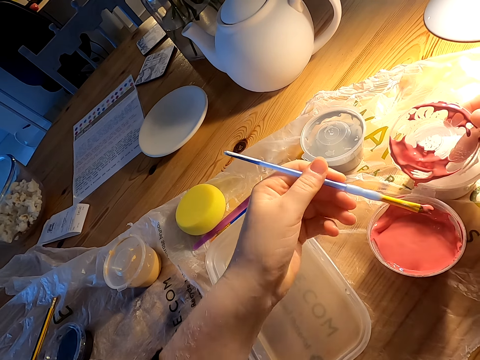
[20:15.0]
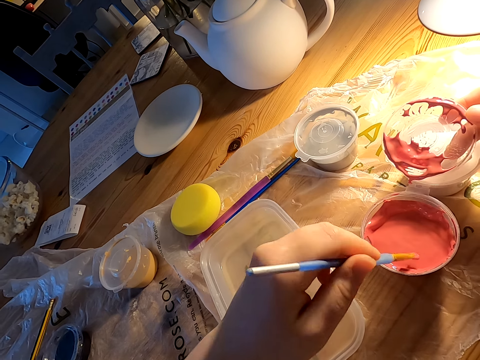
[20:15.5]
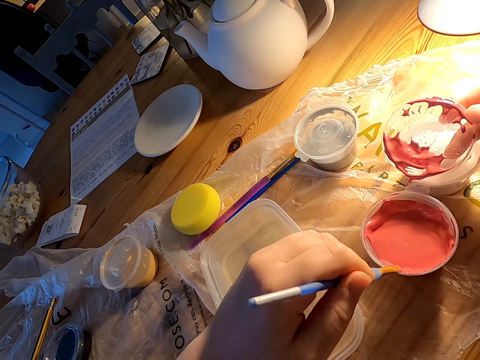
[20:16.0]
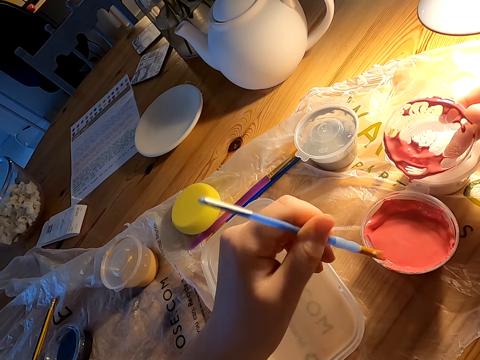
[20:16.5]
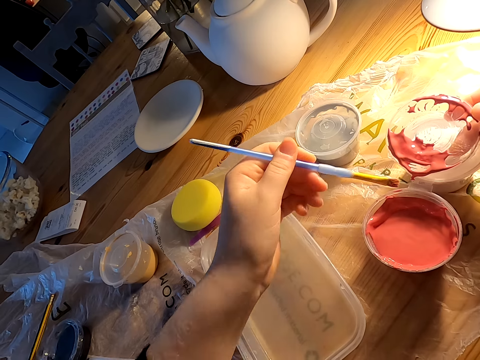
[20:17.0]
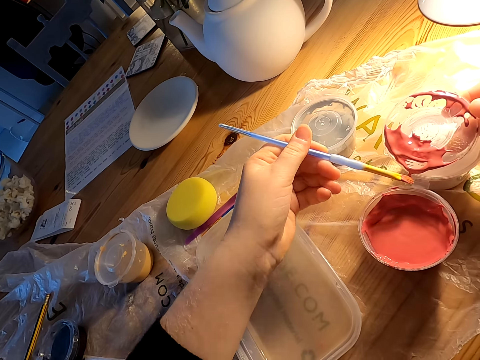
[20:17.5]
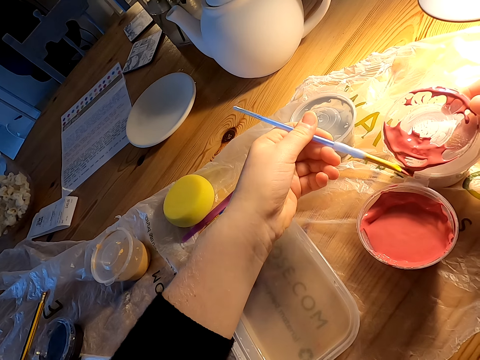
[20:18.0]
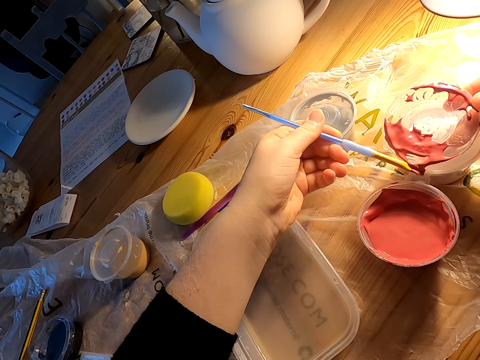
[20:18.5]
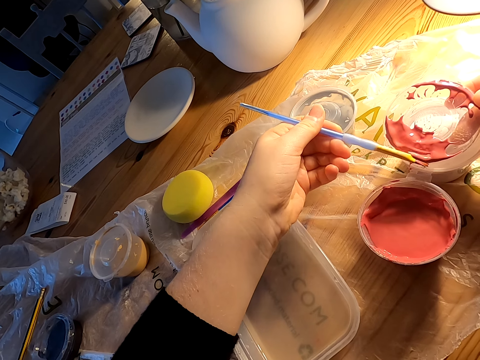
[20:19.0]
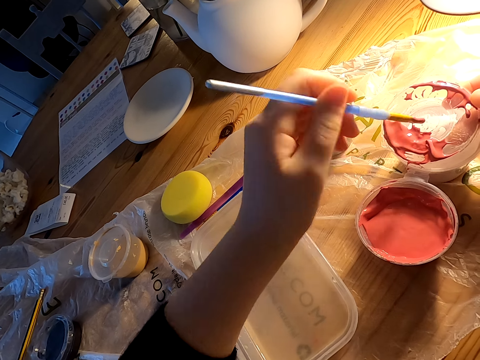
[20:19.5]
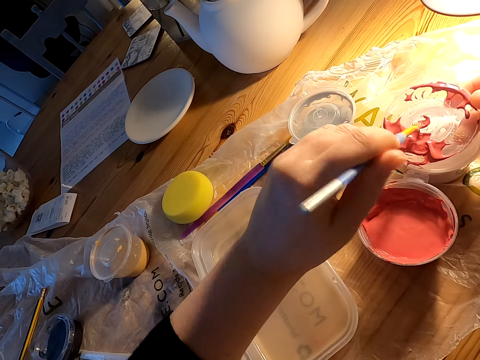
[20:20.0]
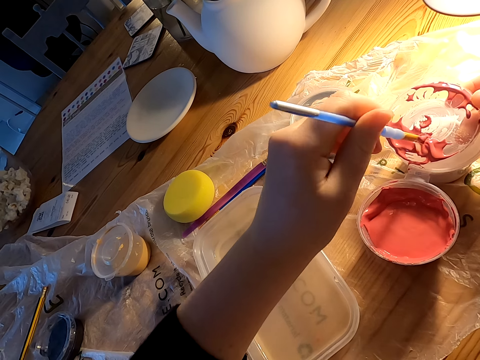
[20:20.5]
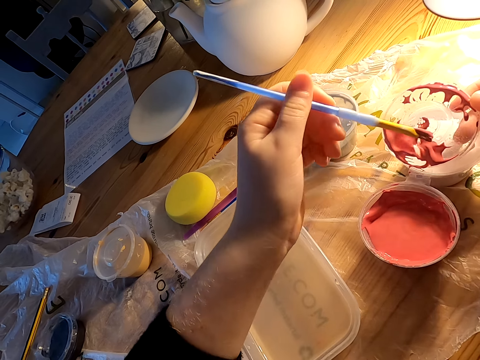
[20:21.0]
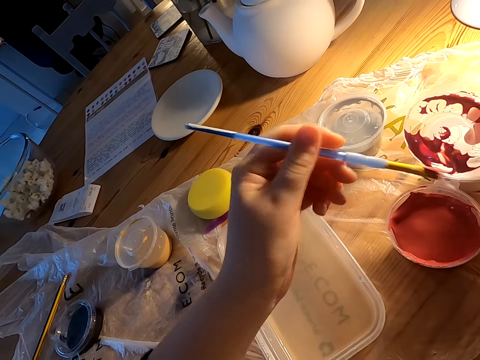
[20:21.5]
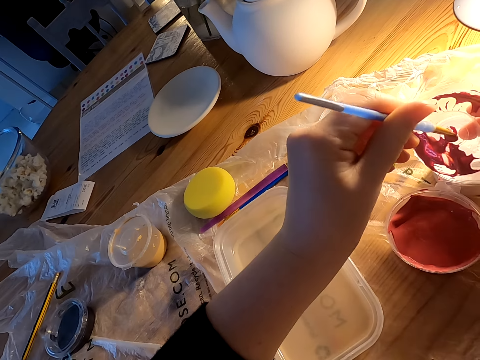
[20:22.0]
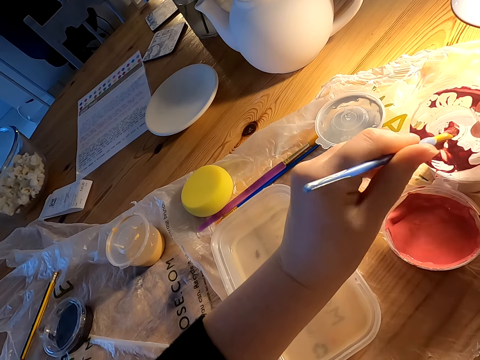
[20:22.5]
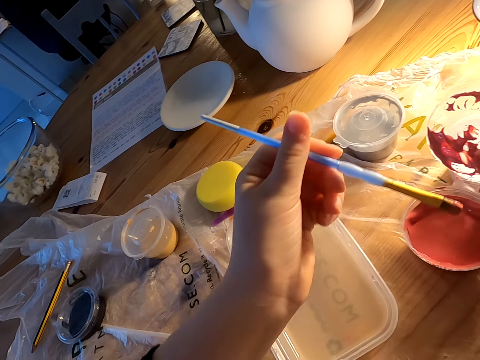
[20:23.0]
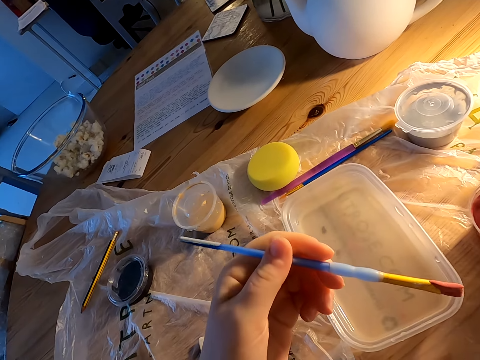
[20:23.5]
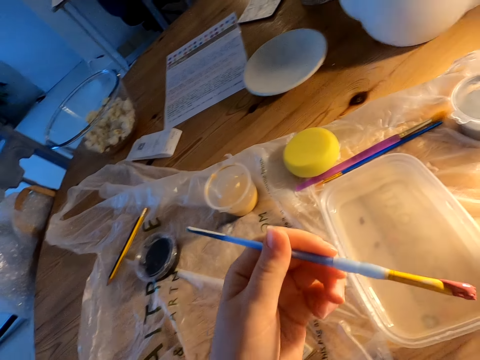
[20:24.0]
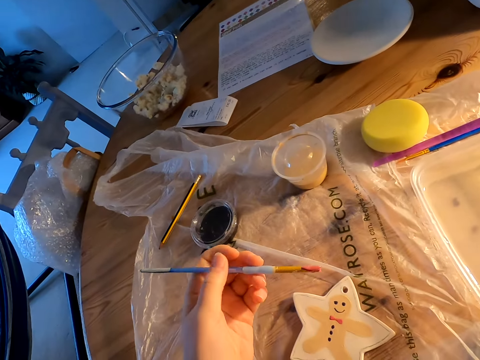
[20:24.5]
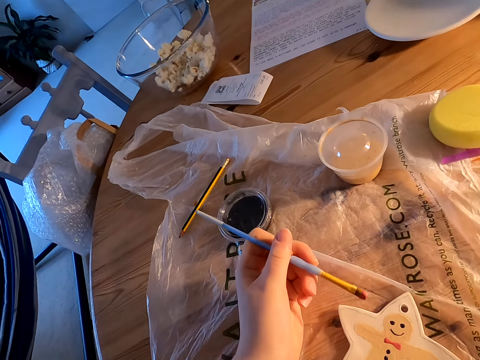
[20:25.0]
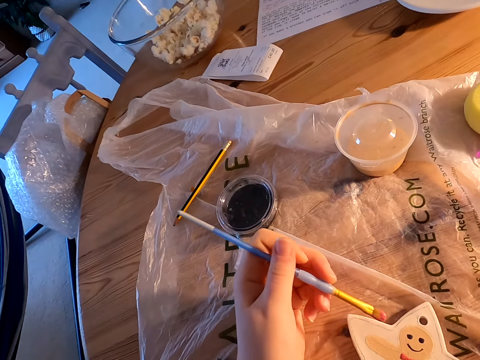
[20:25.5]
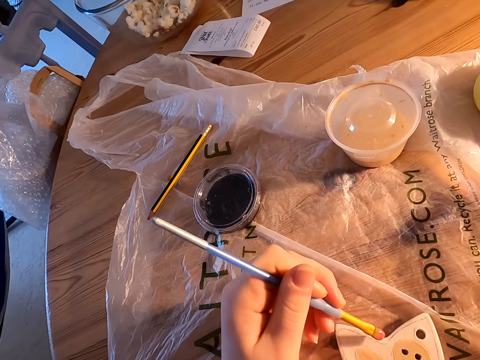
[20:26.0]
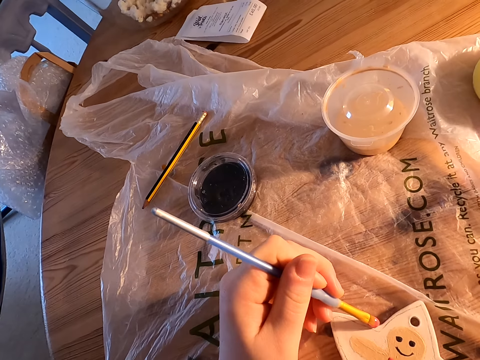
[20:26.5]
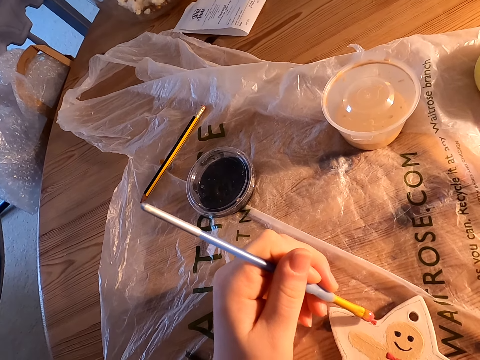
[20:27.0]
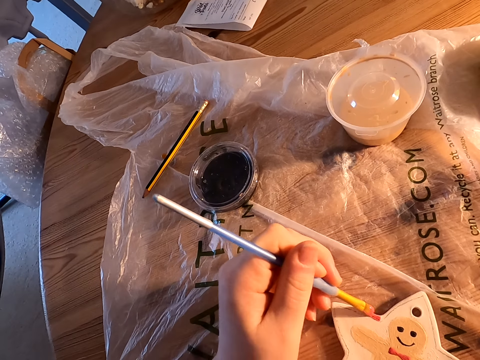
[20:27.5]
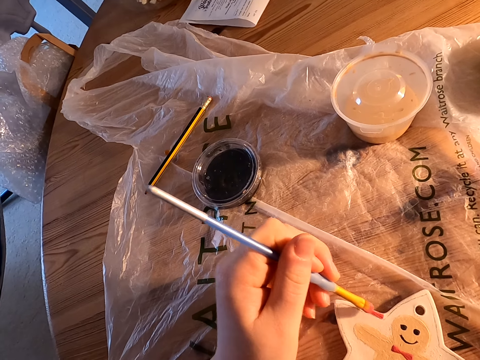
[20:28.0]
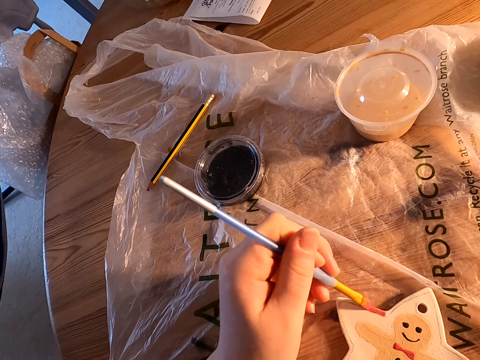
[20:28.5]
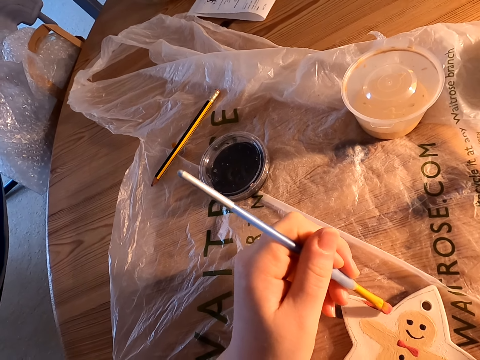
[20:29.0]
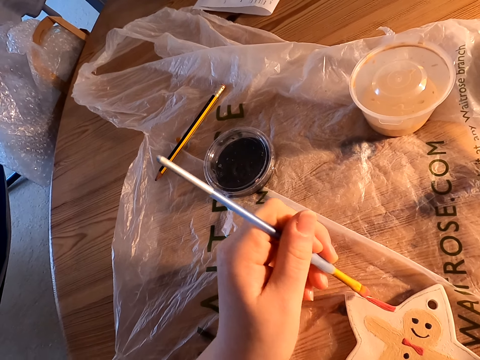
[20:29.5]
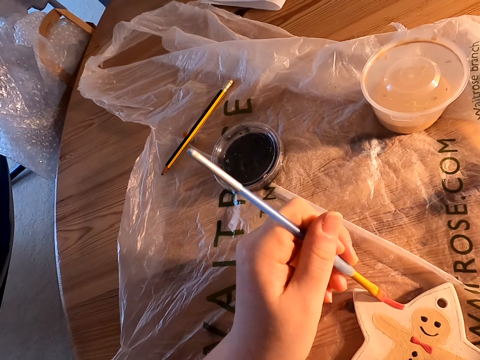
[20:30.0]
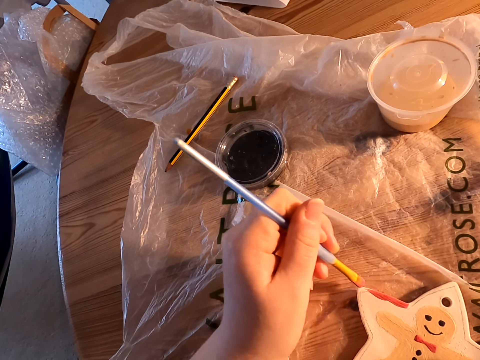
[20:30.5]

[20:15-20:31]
The camera wearer dips the paint brush in paint. They paint something with the paint brush.

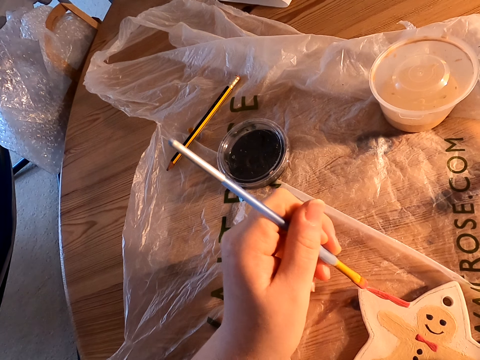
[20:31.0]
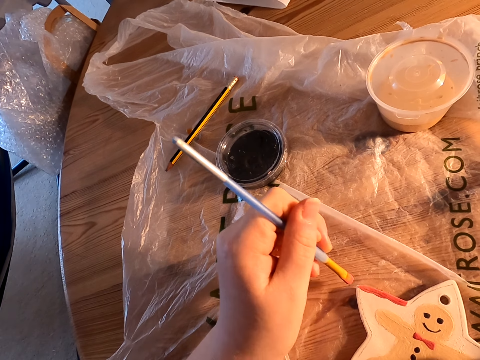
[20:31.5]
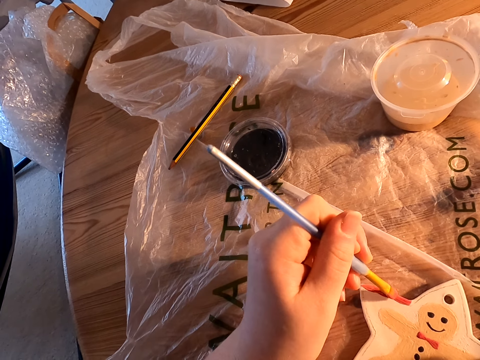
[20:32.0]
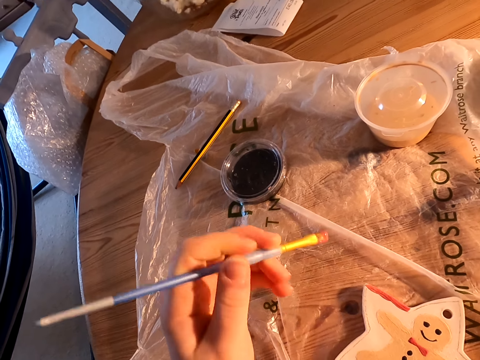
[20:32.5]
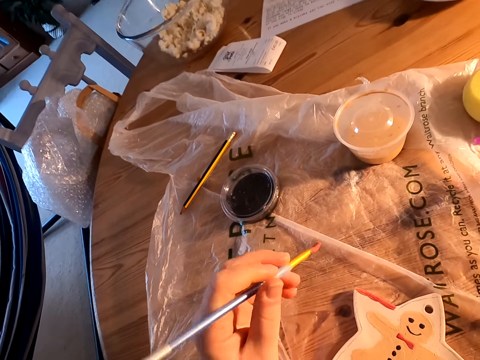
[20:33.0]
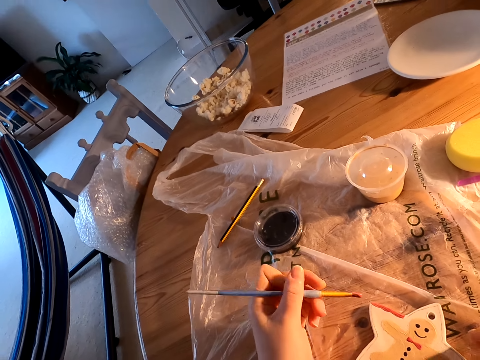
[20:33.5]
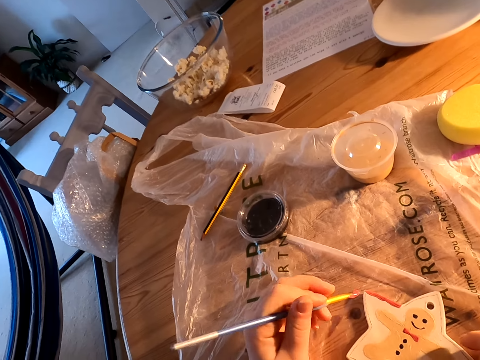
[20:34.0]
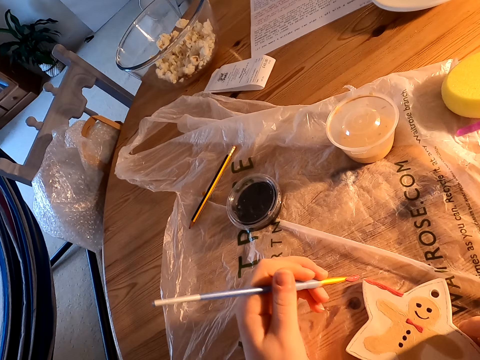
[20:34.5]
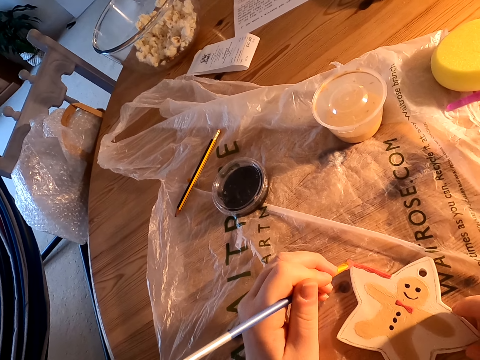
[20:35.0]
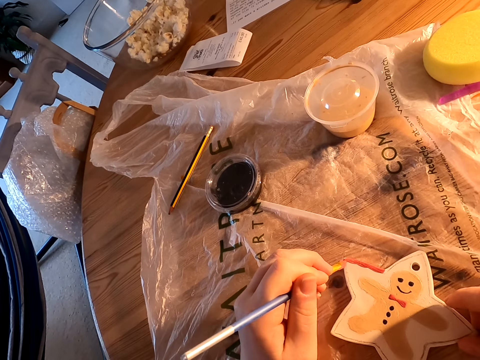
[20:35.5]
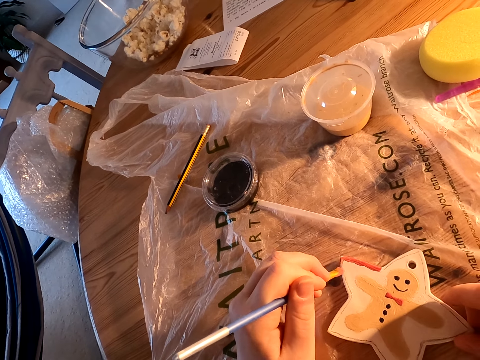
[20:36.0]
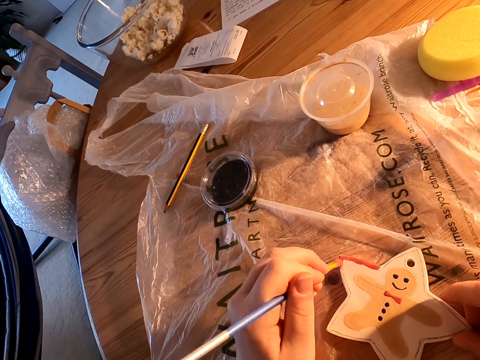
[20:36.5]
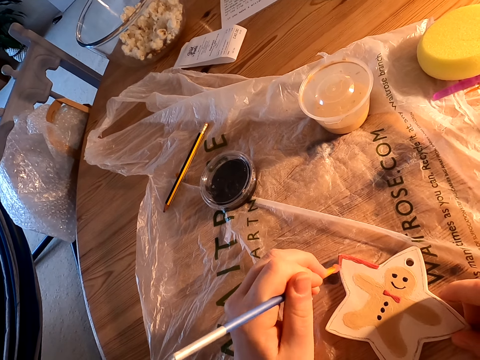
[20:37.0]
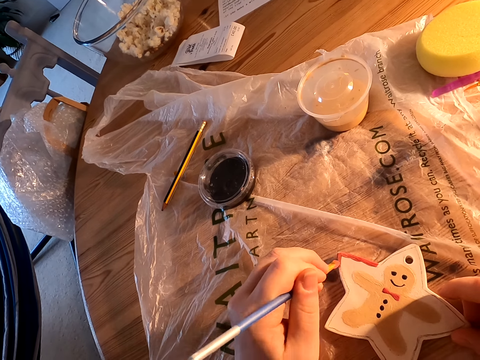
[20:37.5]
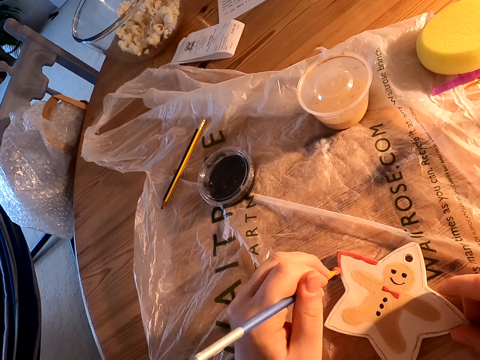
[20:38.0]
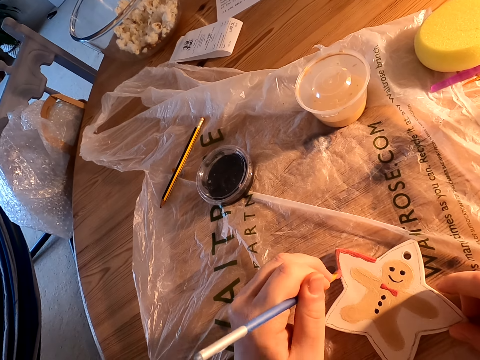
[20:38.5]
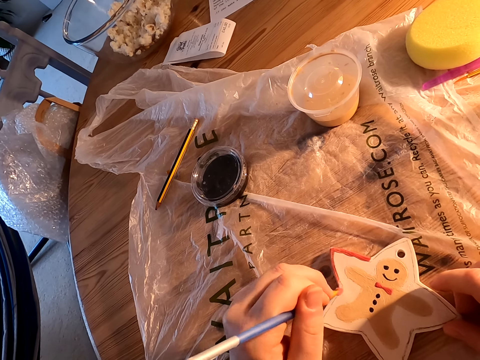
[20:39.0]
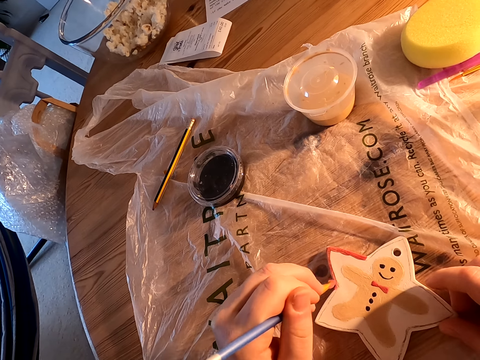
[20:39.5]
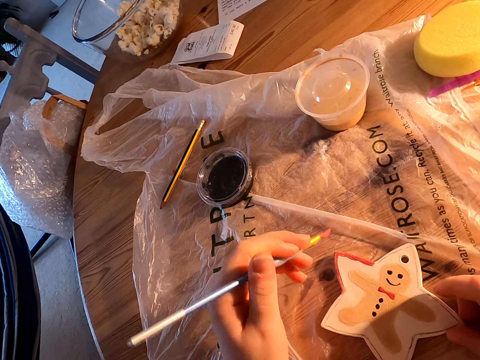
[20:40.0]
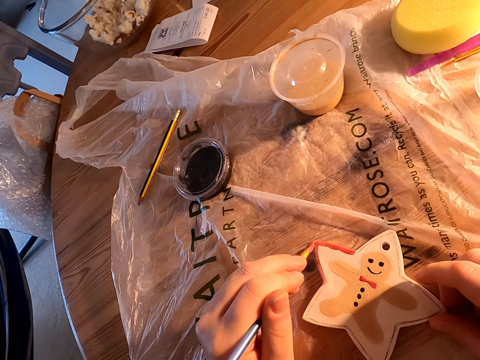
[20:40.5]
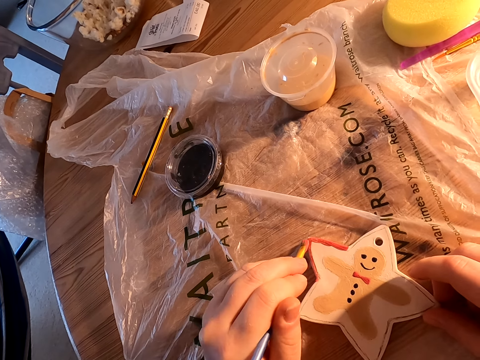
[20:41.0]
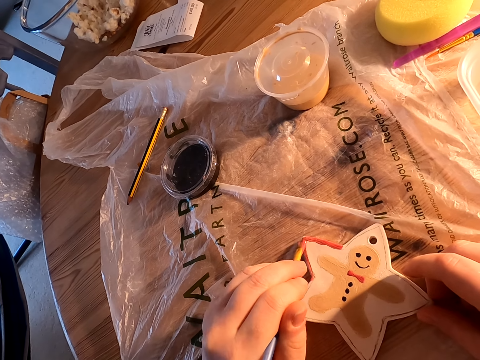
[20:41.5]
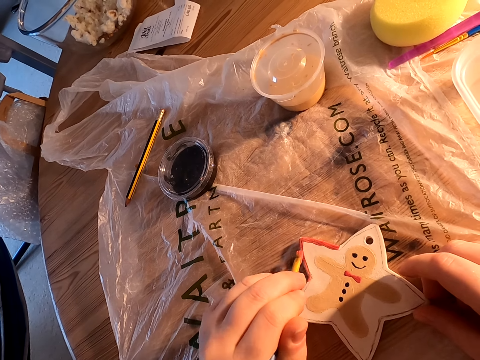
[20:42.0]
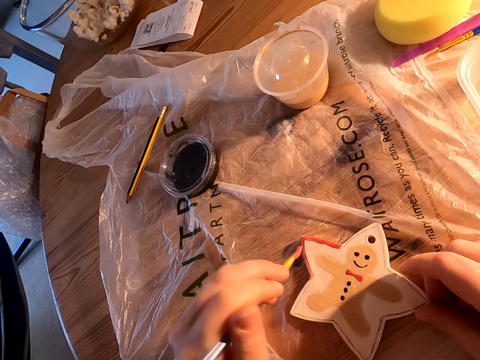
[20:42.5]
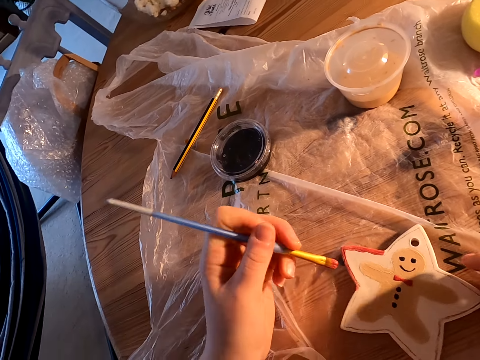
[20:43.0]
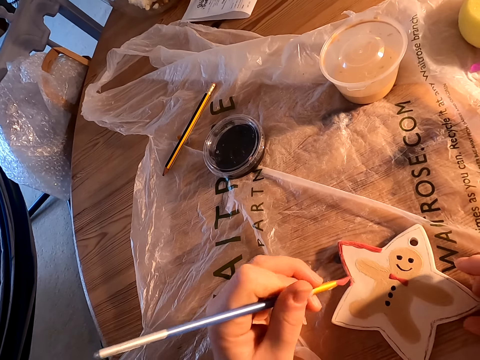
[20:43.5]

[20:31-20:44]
The camera wearer holds the paint brush with his left hand. He paints something with the paint brush.
